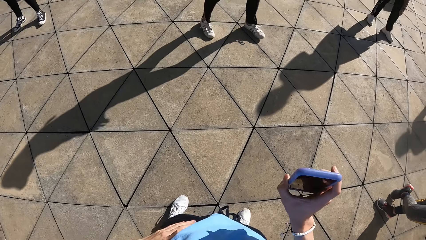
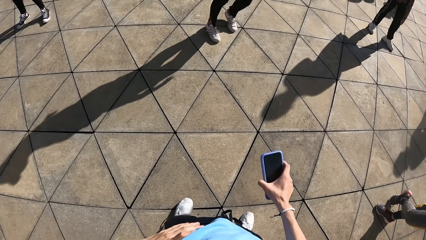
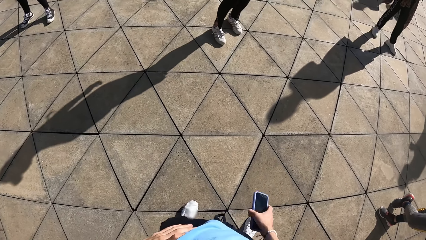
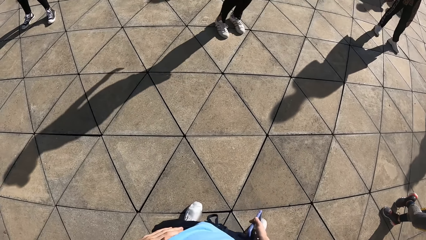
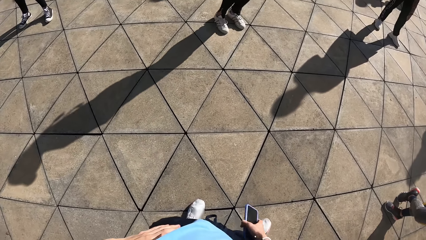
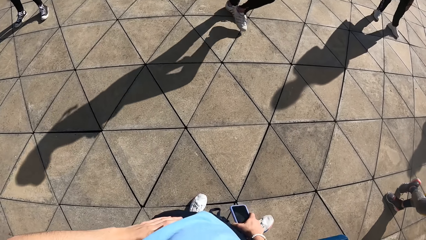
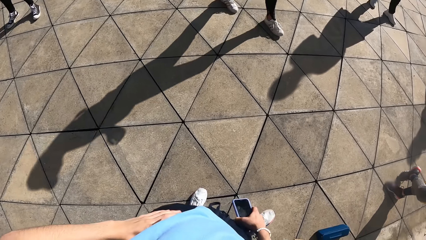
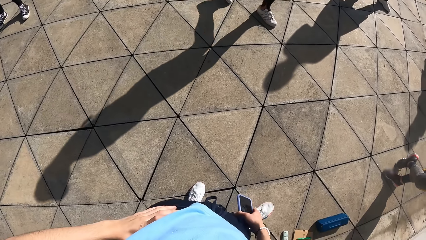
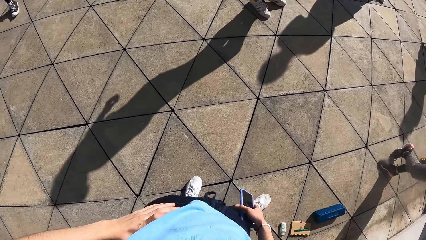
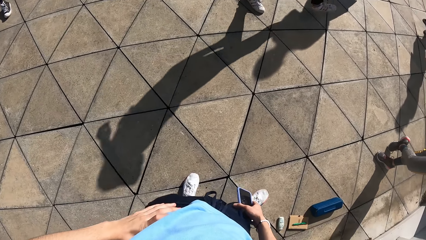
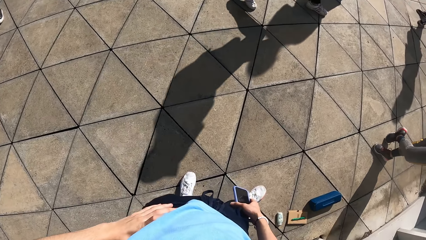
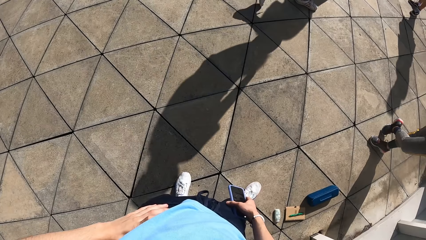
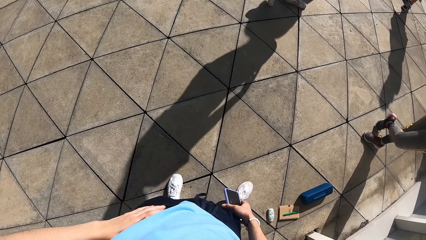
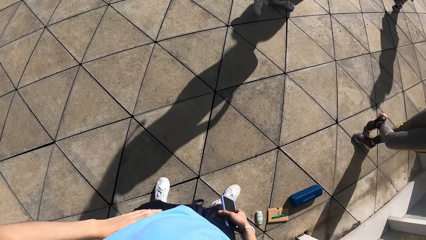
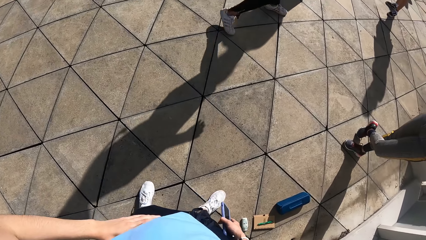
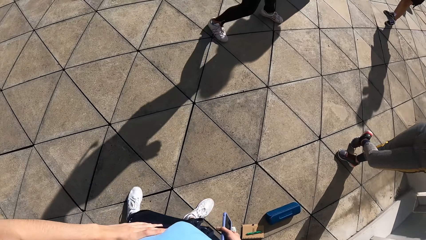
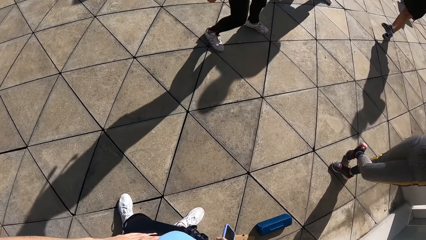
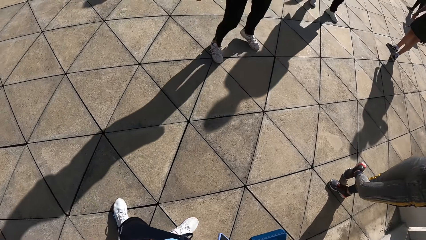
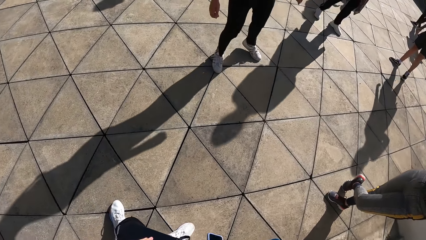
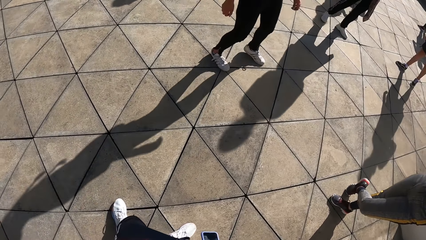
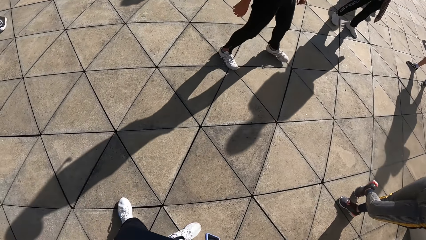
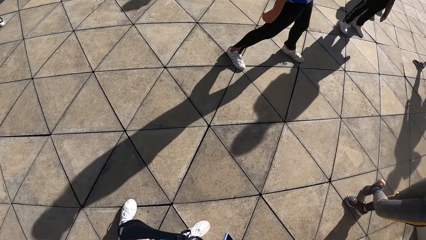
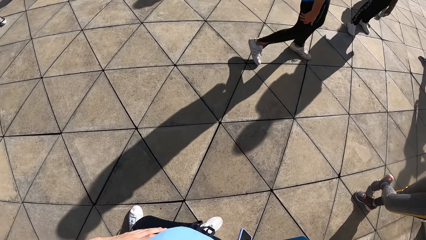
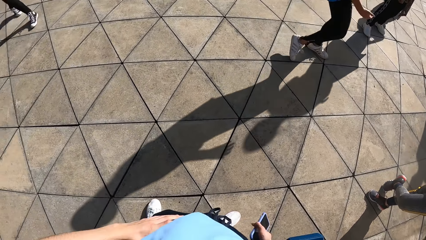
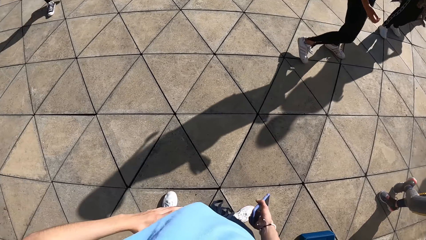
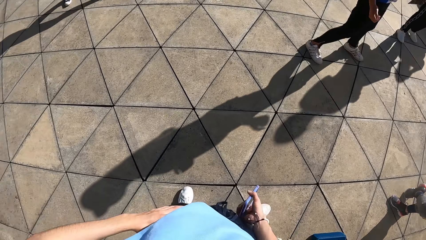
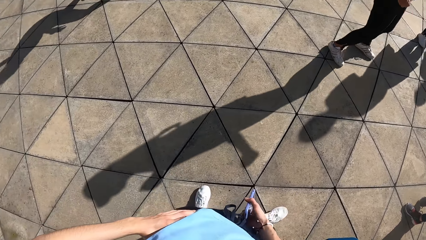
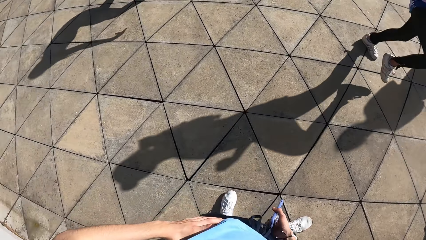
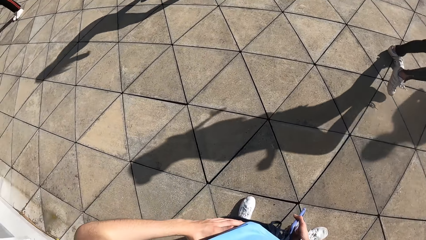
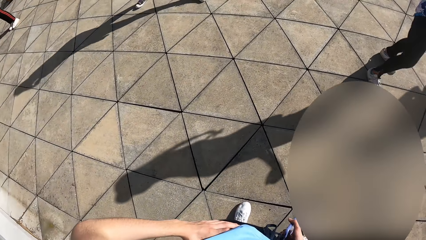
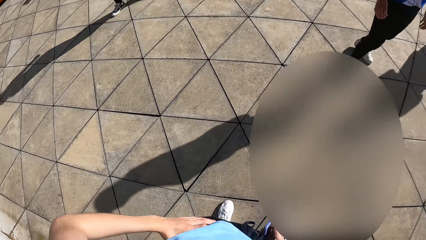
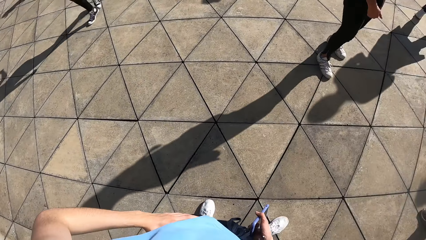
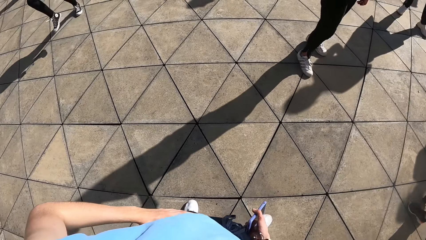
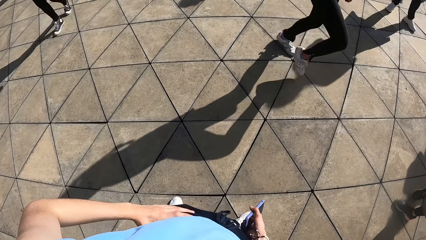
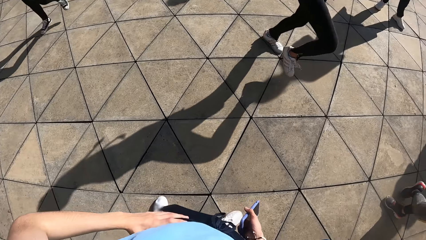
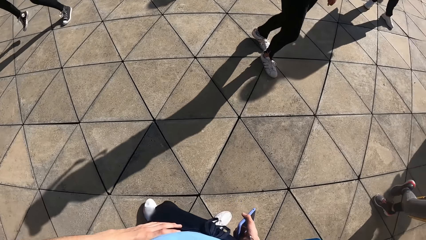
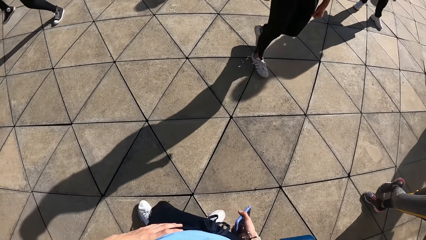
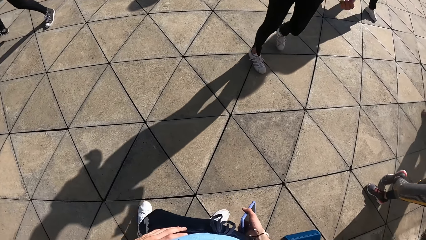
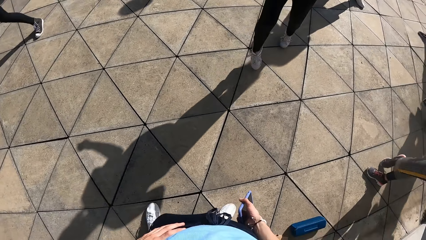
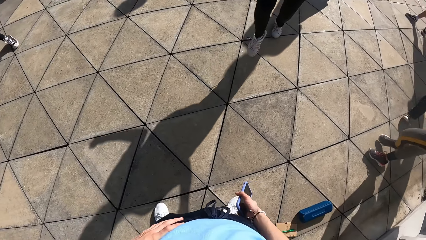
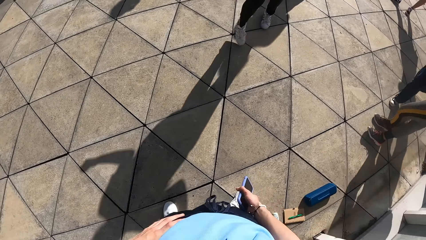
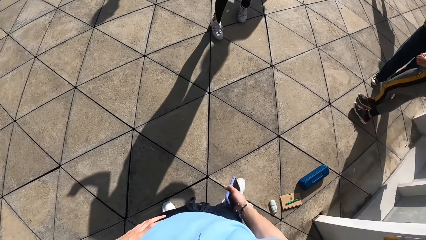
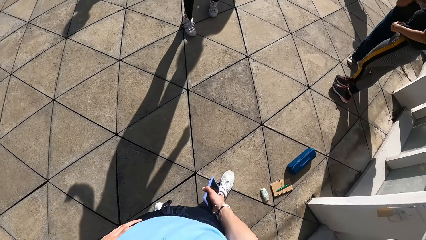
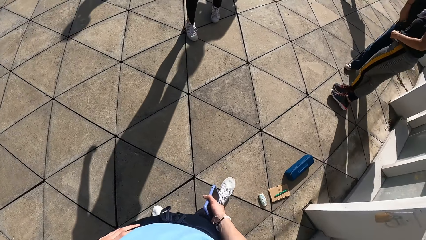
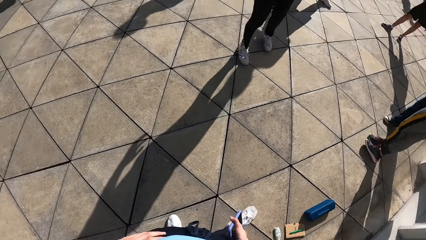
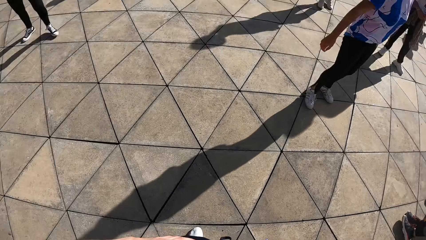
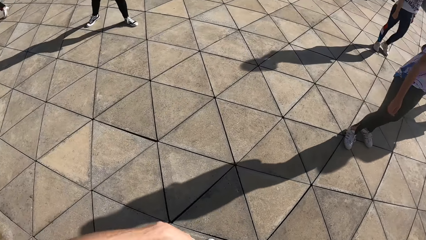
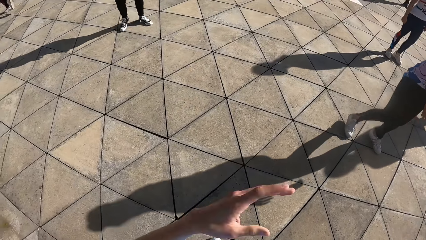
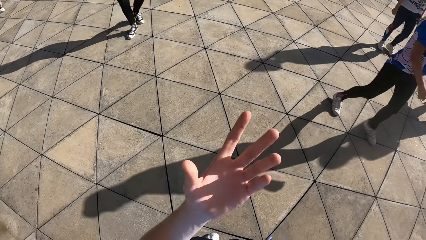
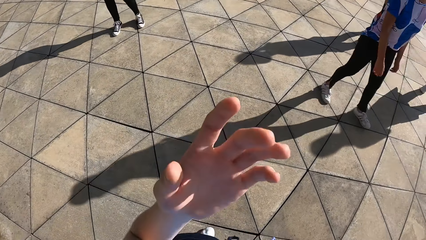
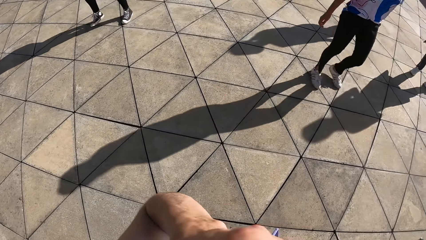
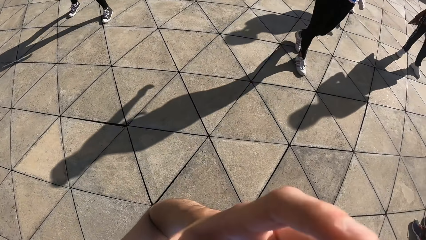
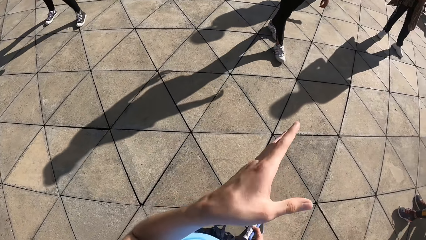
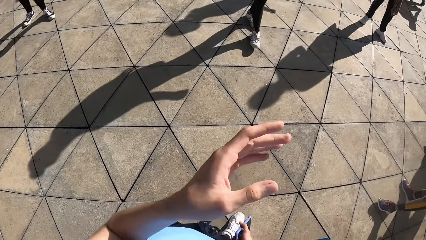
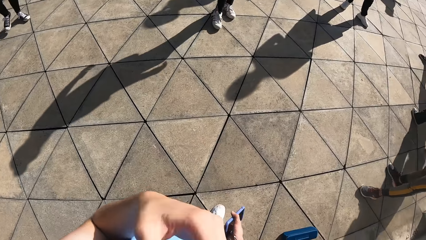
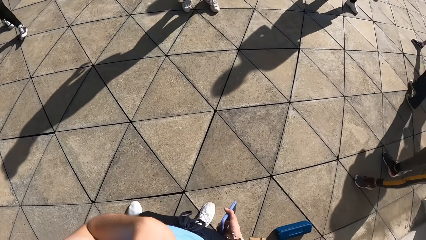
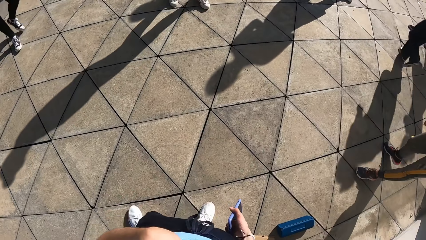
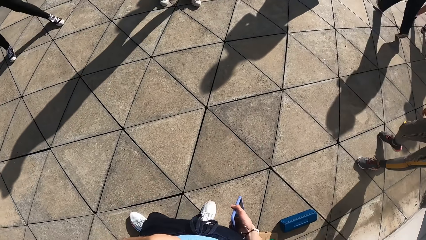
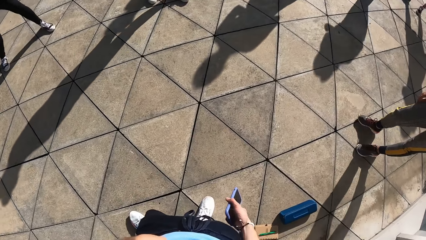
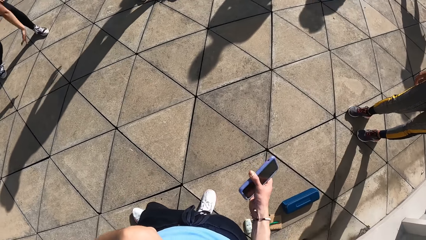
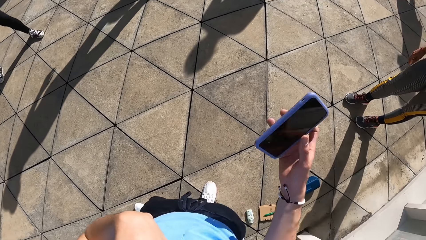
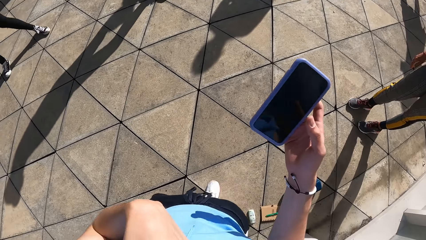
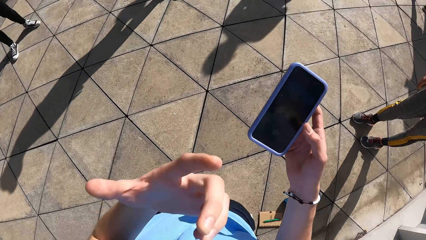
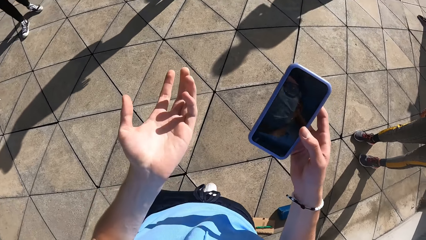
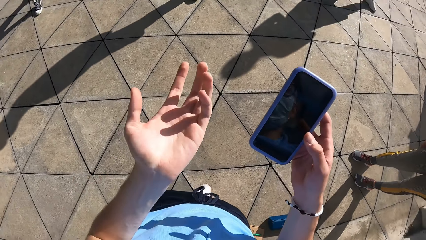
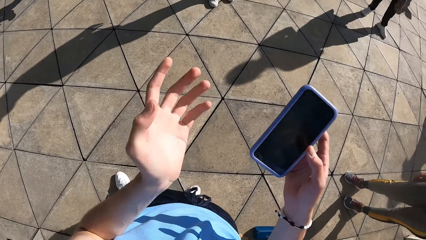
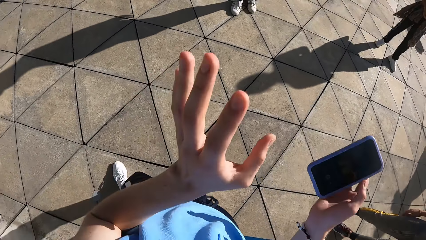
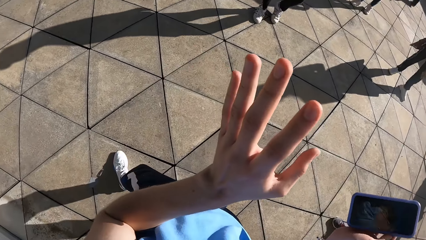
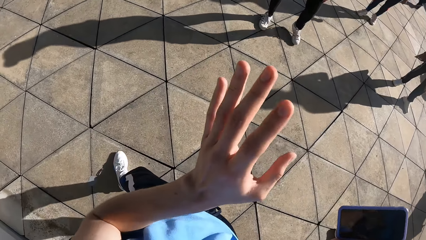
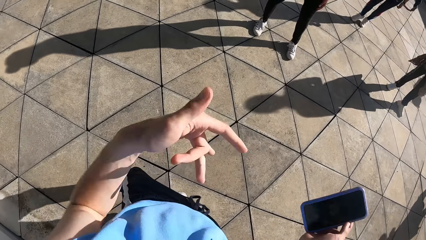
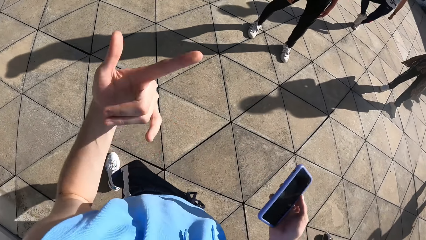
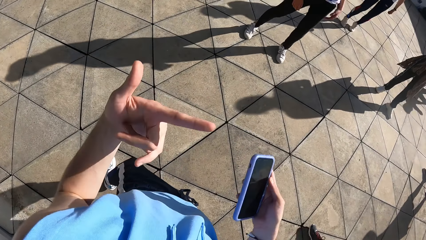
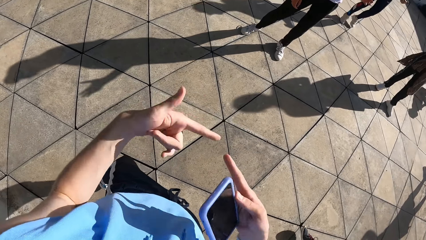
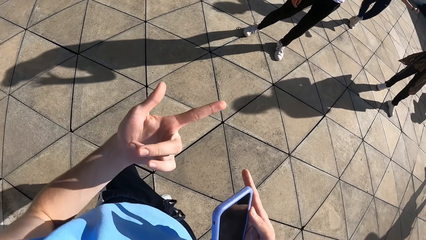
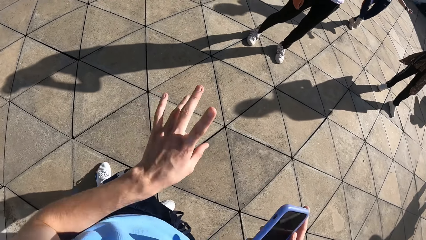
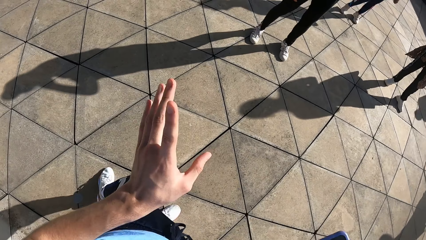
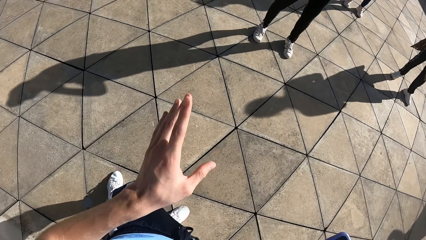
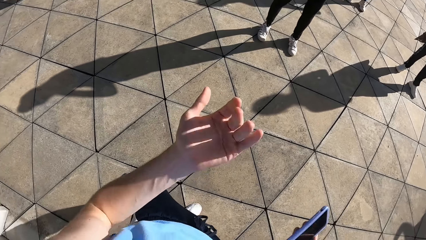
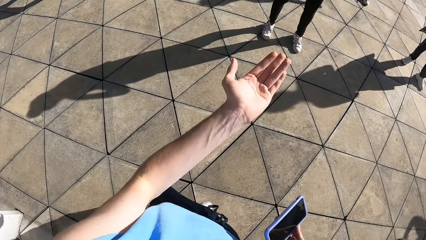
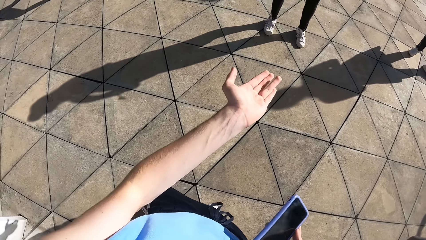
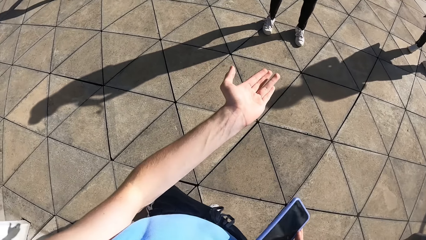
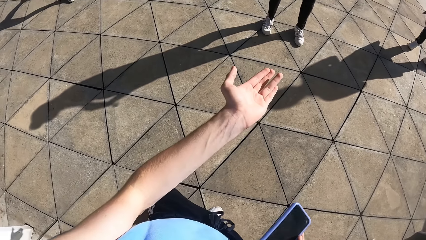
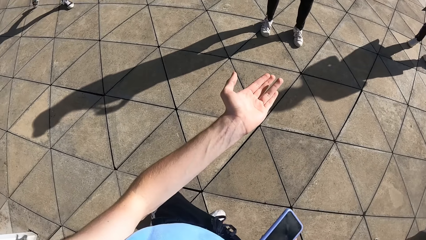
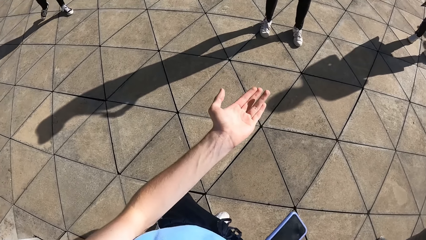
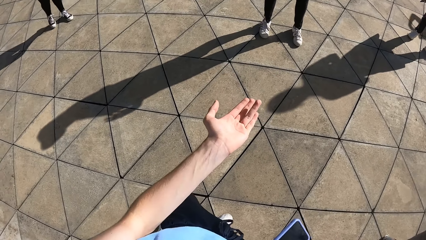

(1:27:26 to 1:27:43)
The camera wearer touches his waist using his left finger. He touches his trouser using his right hand. The group of people dances. The camera wearer dances on the floor. He gestures using his hand. He removes his hand from his face. He puts his hand on his face. He lifts the phone up using his right hand. He gestures with his left hand.
